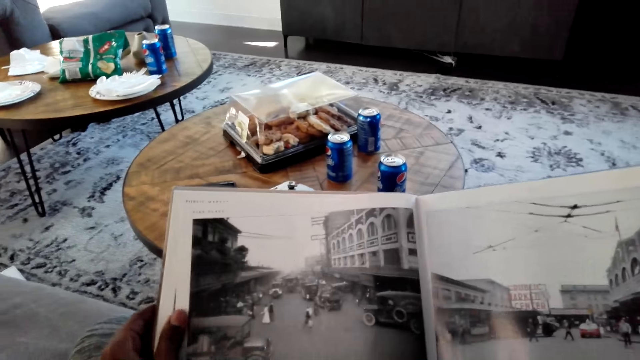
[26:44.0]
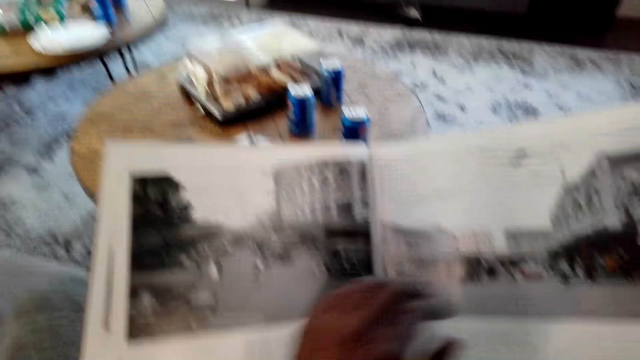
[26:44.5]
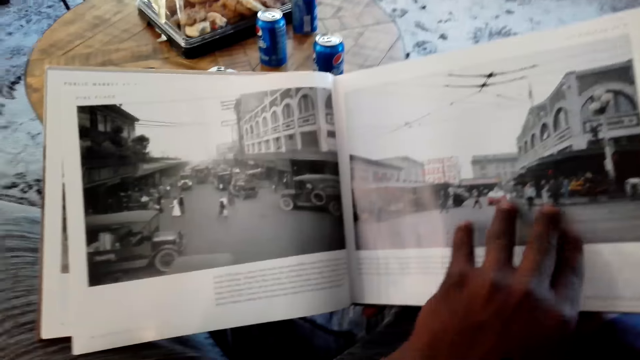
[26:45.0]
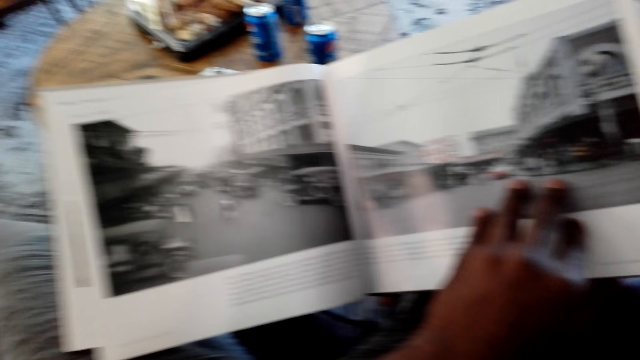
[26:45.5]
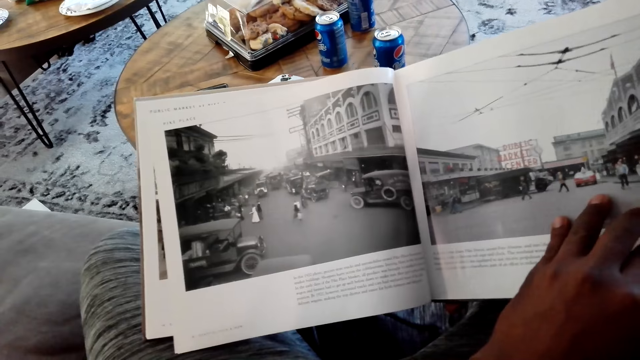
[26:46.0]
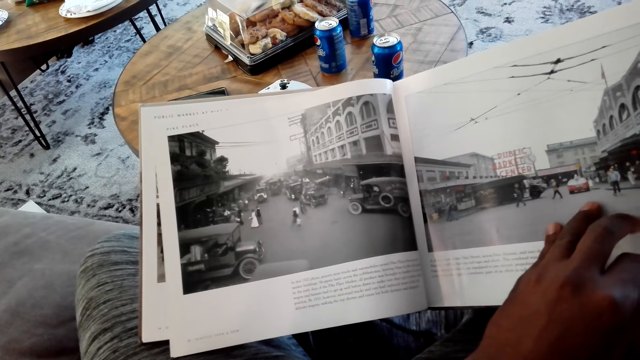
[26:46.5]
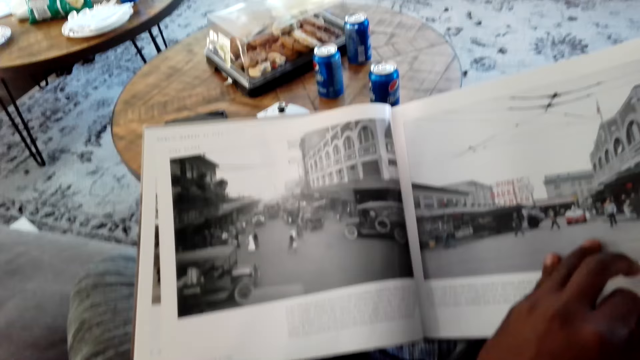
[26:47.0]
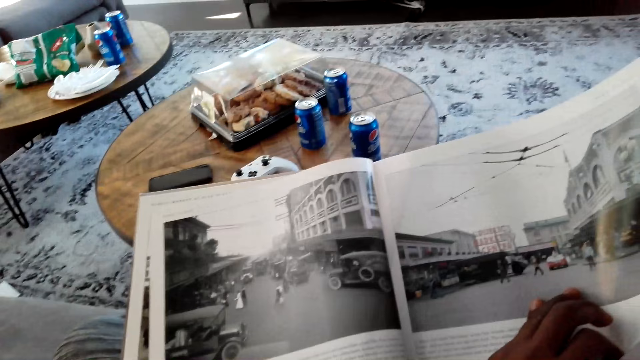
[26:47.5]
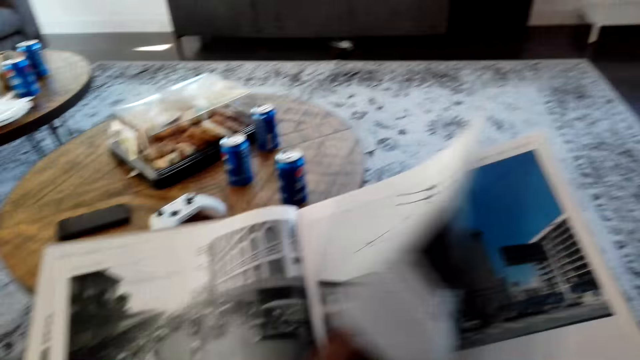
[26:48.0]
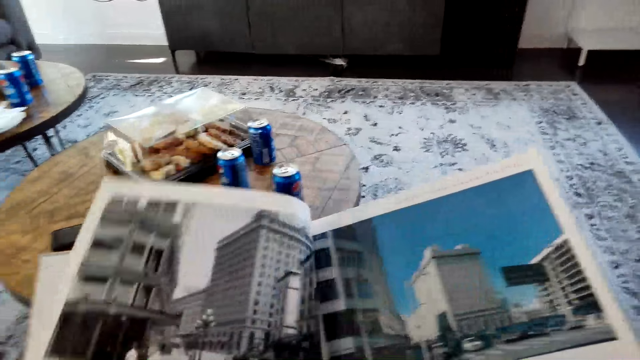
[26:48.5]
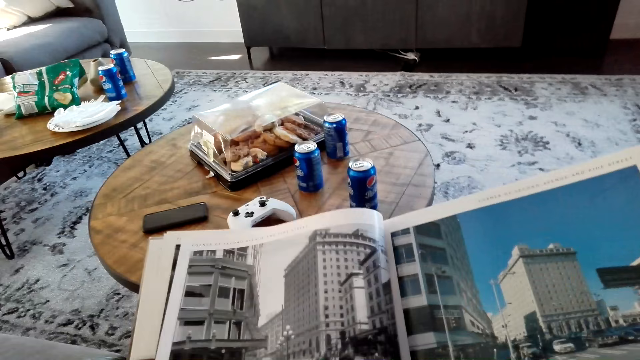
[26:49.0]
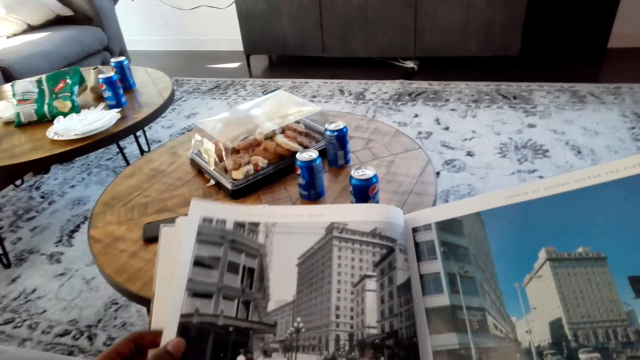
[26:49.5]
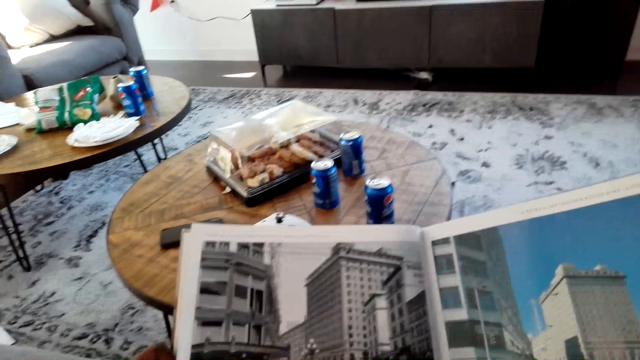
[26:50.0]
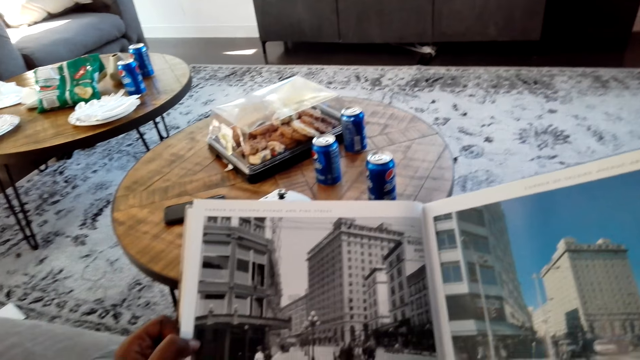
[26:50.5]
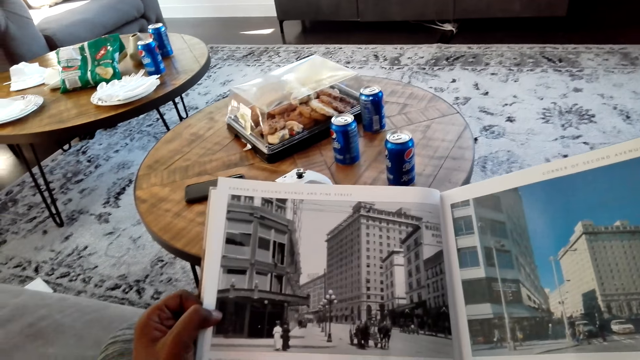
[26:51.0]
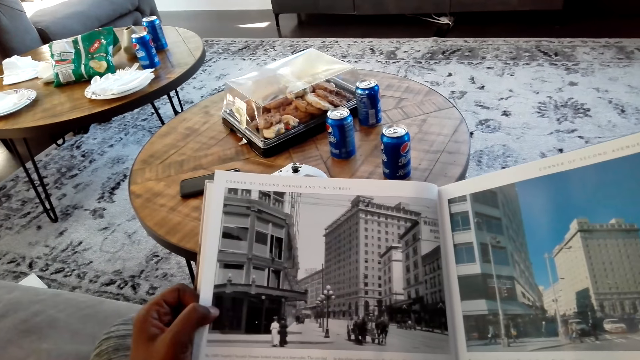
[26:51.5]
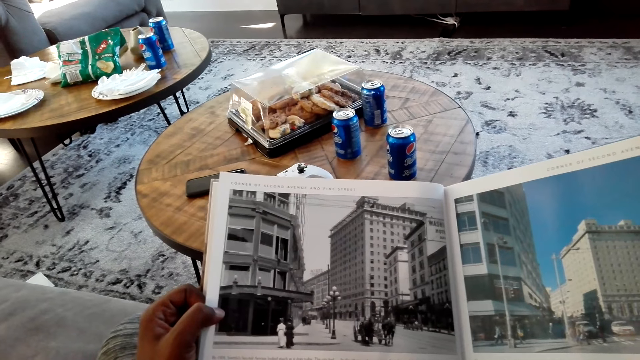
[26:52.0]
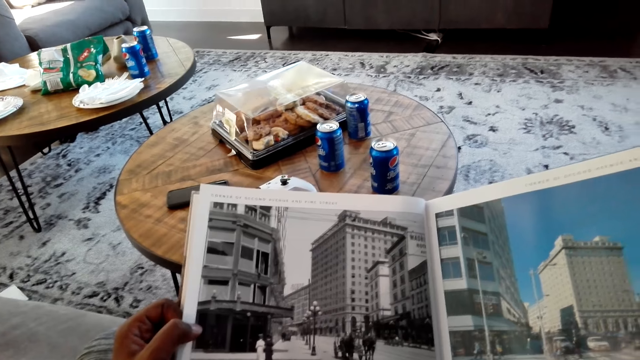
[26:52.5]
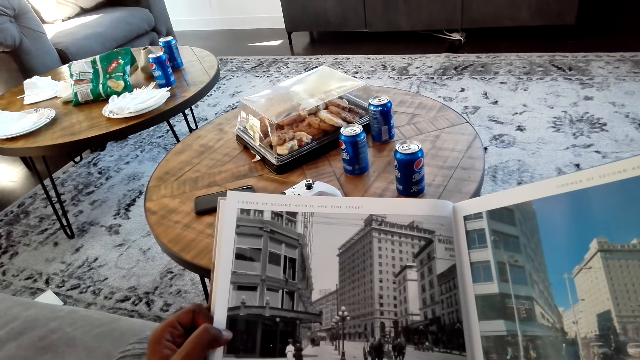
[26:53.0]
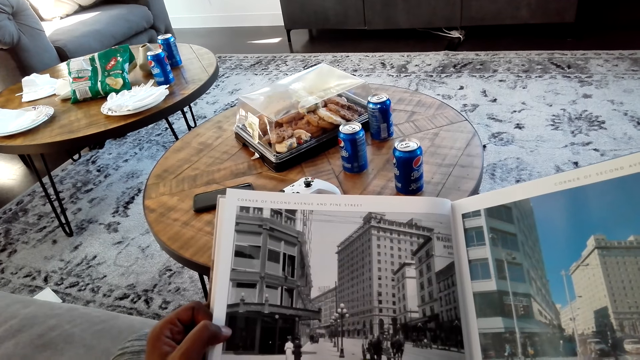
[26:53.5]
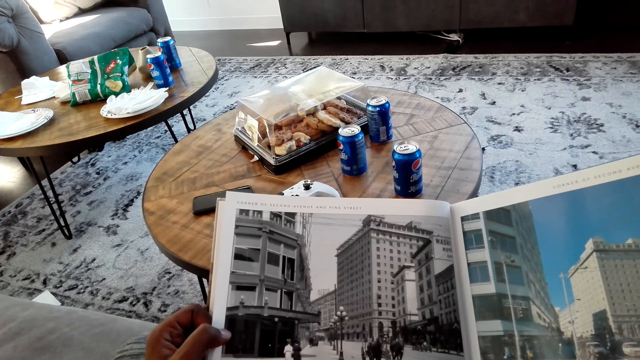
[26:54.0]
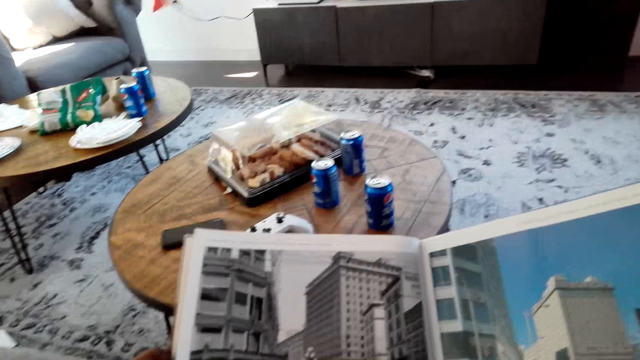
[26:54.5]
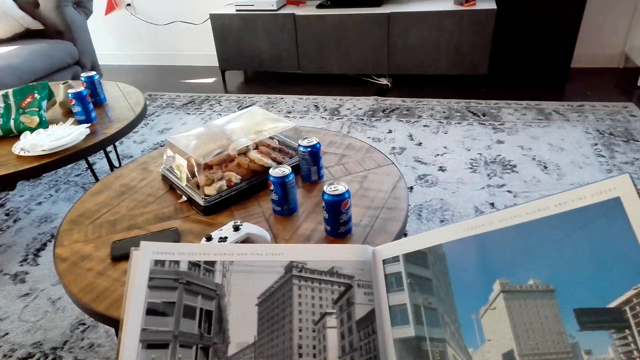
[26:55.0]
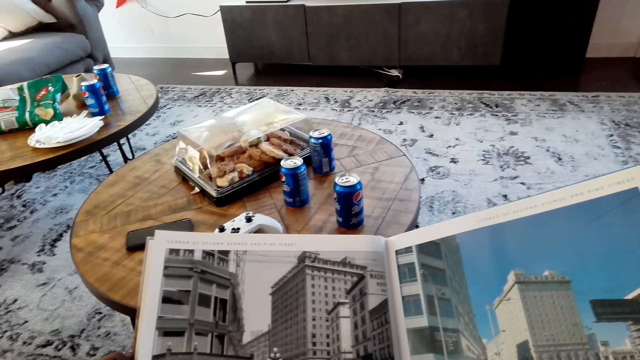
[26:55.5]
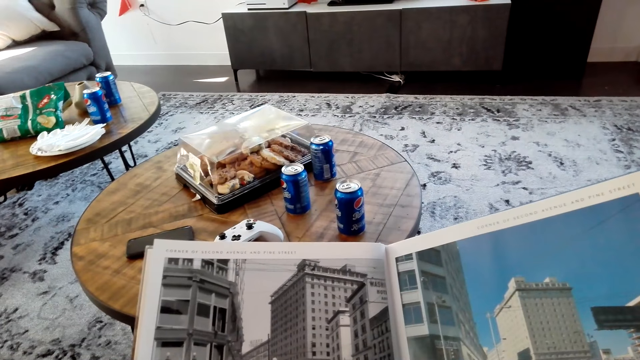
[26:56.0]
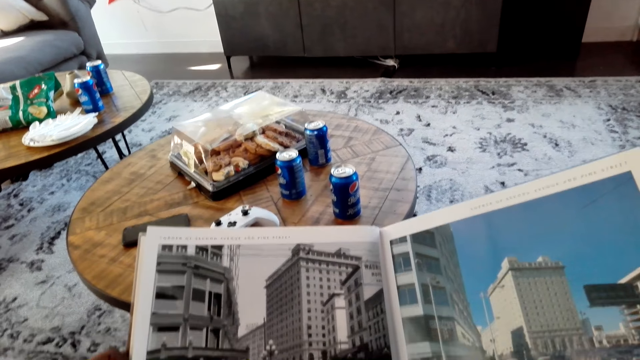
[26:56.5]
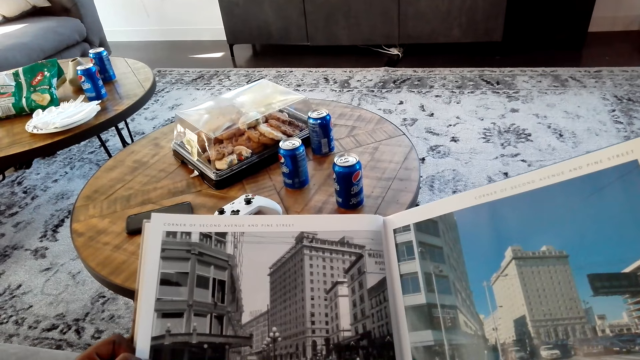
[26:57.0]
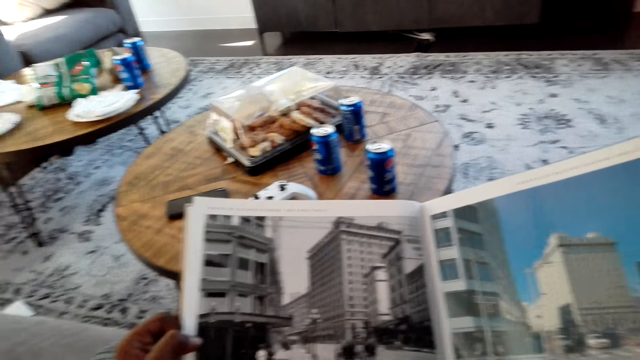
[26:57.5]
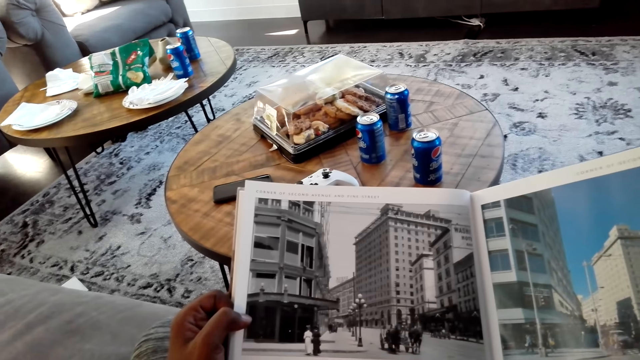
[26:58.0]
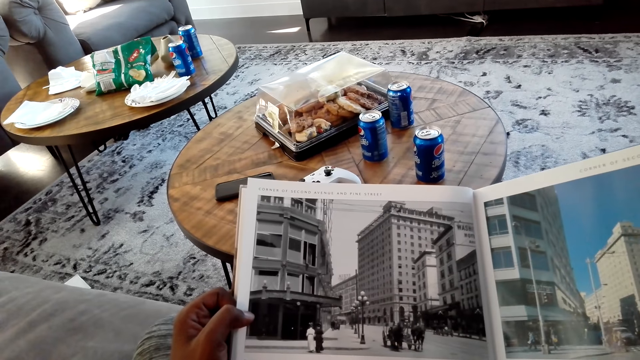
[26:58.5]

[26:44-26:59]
The camera wearer flips a magazine page. They read the magazine.

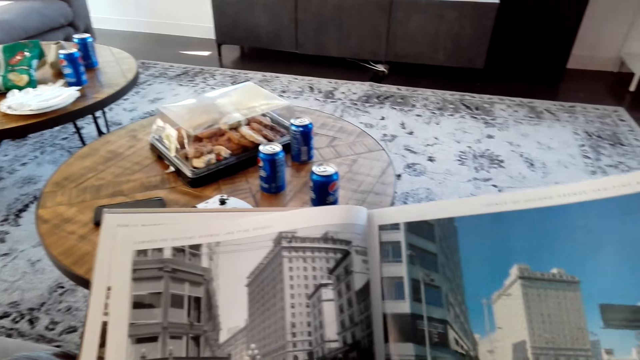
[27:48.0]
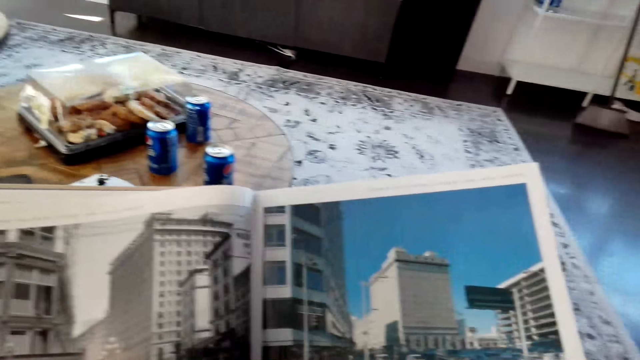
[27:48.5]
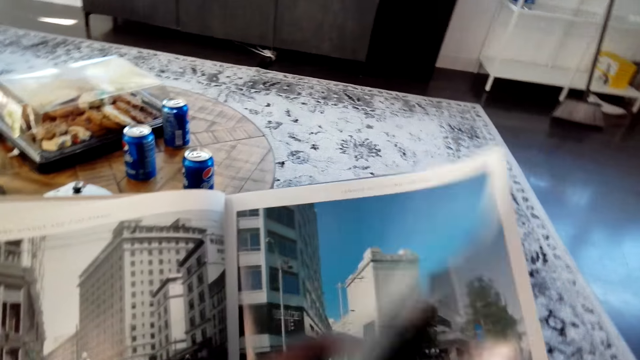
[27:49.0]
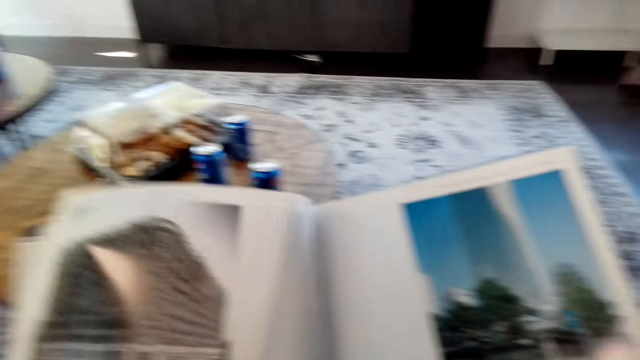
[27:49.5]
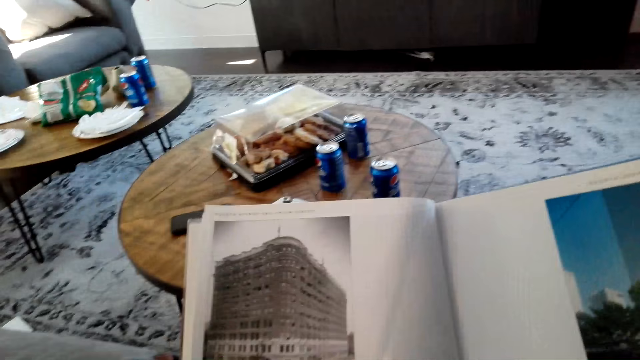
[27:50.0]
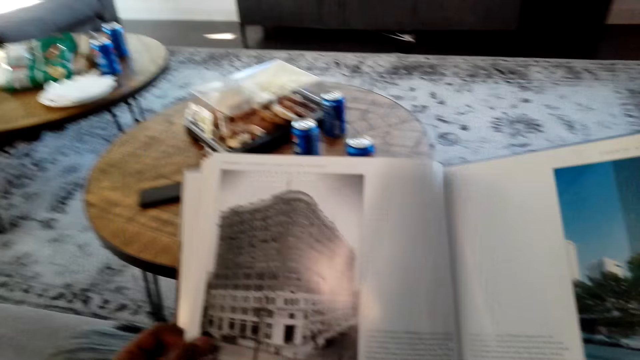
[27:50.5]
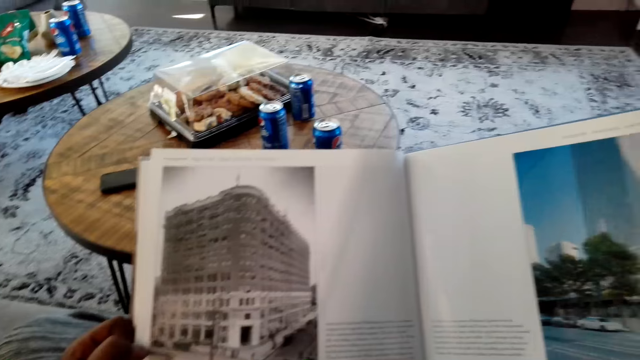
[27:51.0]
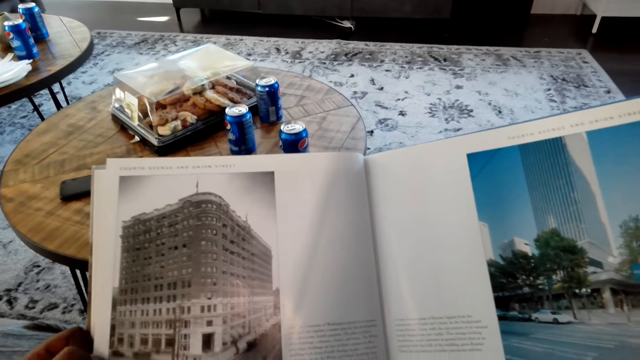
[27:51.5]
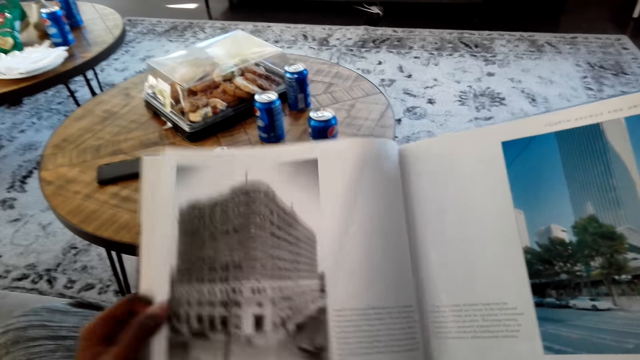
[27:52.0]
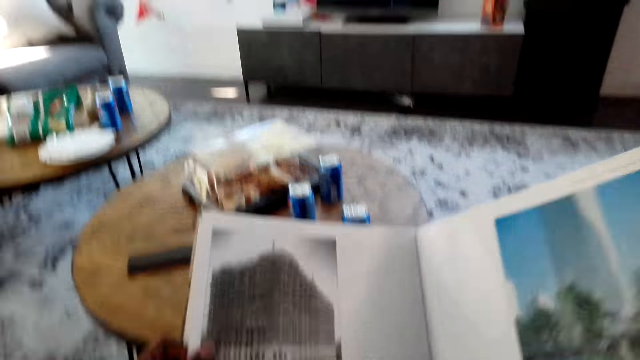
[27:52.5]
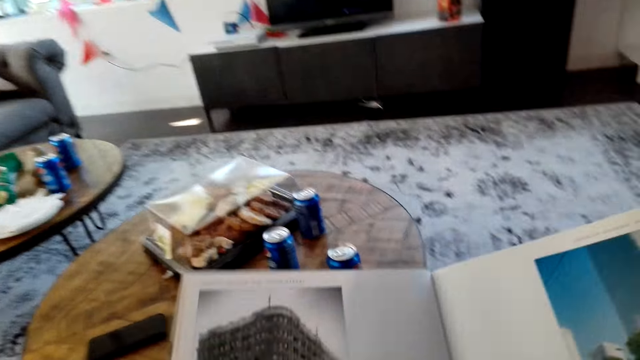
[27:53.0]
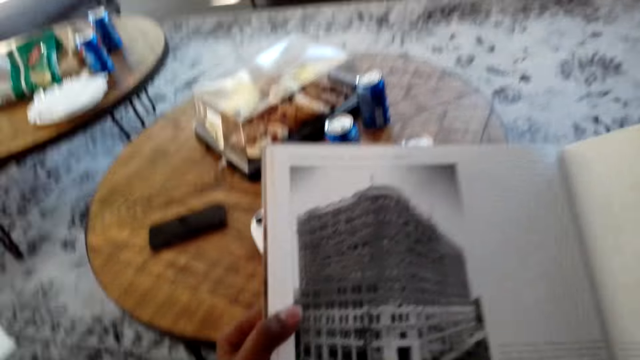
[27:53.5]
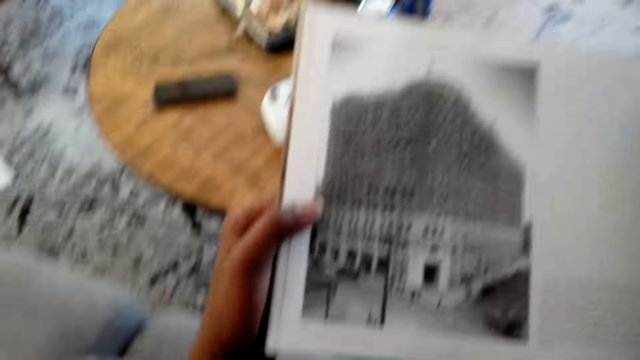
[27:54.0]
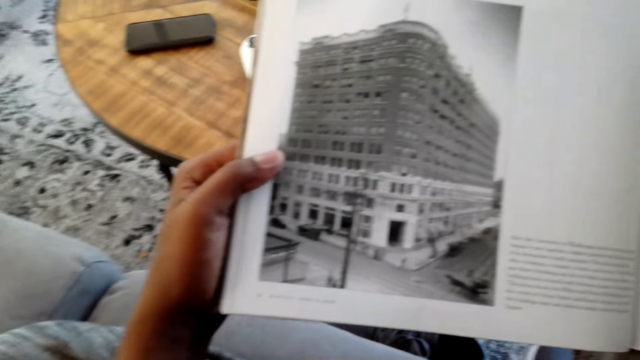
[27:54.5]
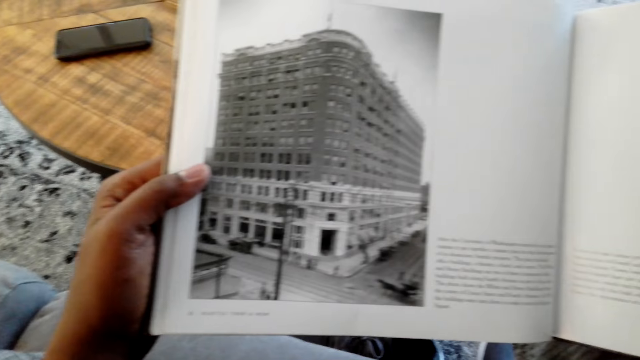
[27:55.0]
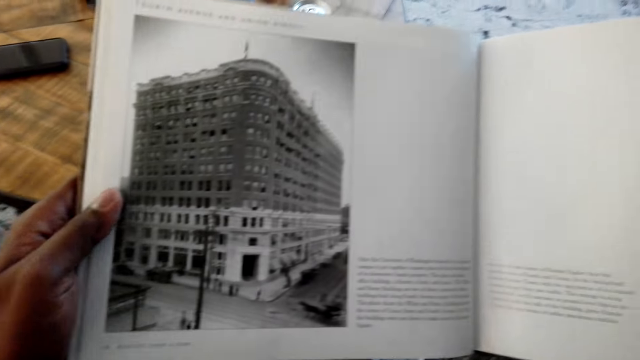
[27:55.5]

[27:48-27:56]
The camera wearer flips the page. They read a magazine.
